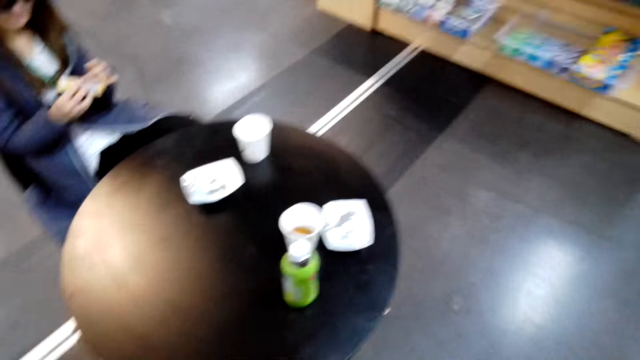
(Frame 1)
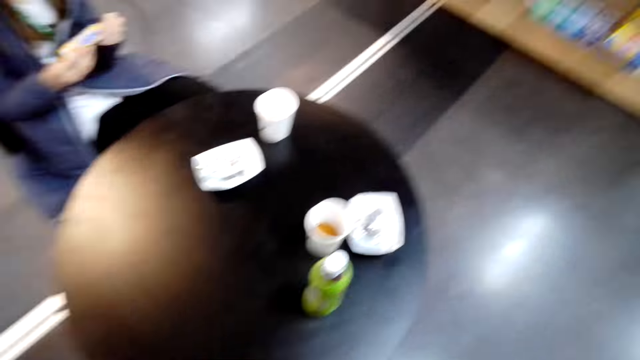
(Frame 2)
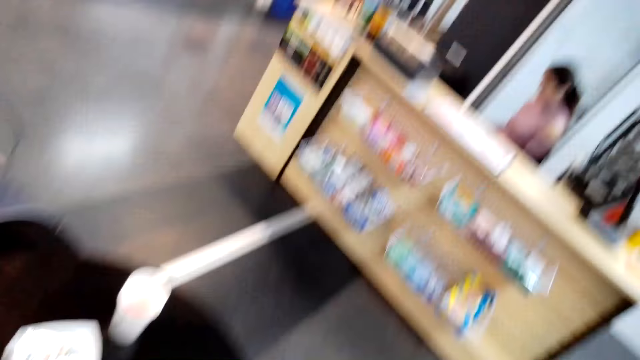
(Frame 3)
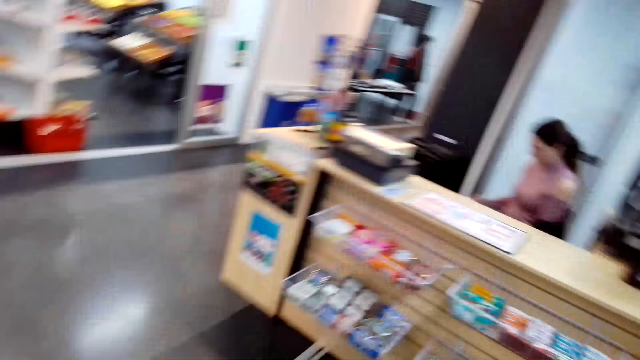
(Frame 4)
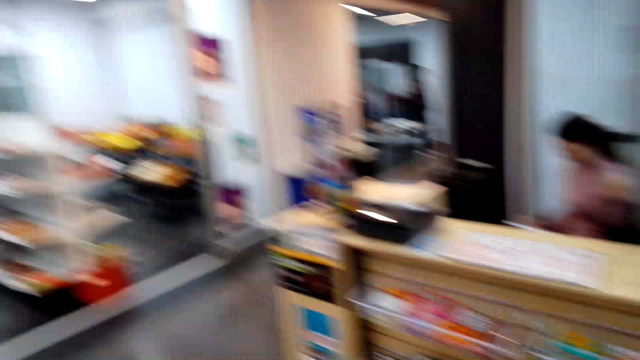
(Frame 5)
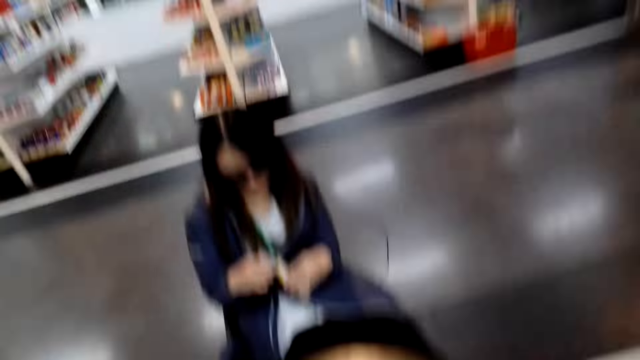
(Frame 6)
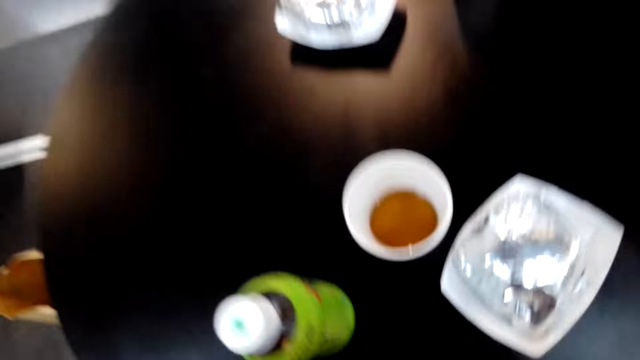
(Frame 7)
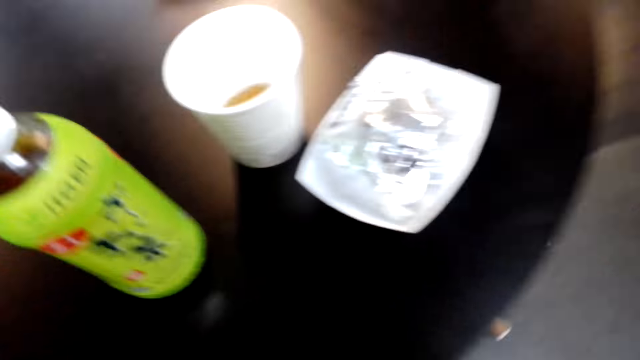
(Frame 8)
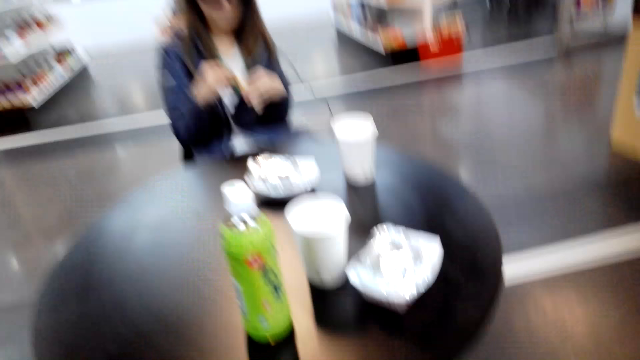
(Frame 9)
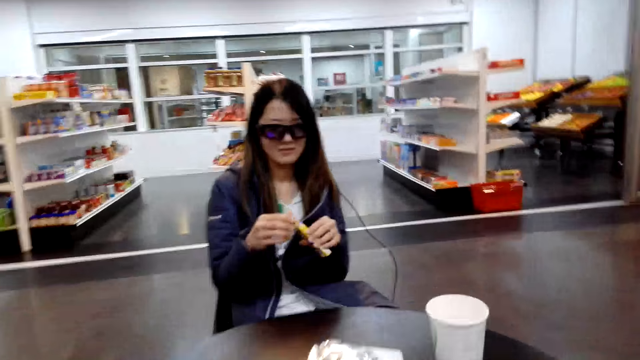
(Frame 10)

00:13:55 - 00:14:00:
The camera wearer pulls a chair. A lady sits at the desk. The camera wearer sits at the table.

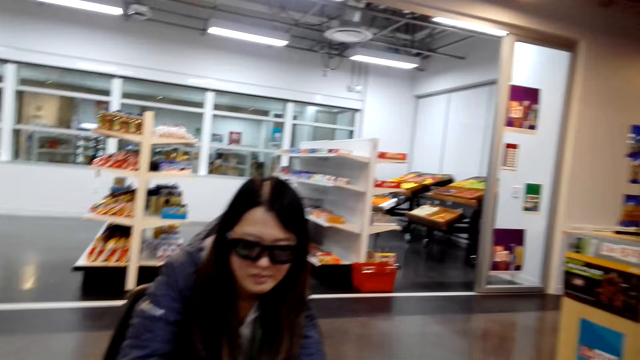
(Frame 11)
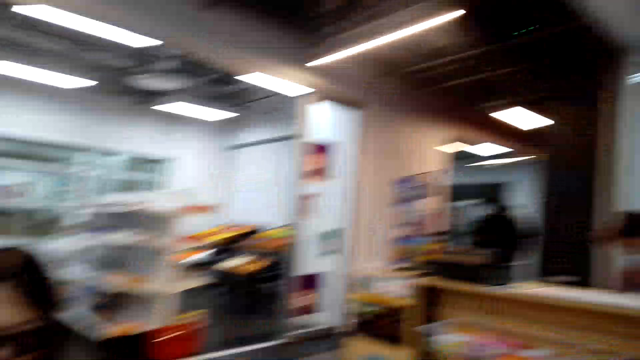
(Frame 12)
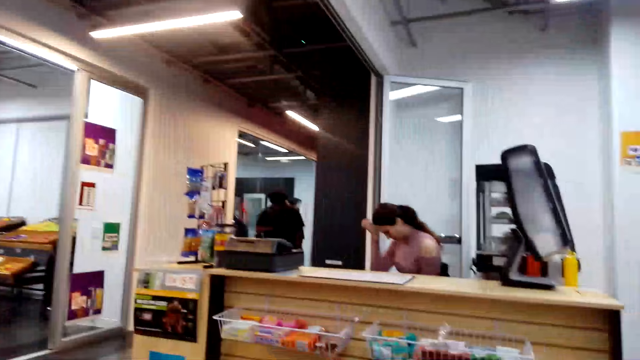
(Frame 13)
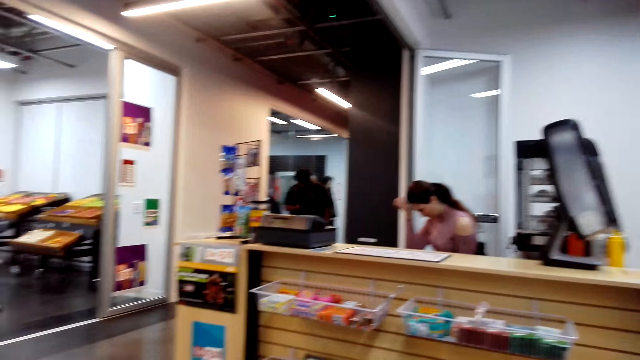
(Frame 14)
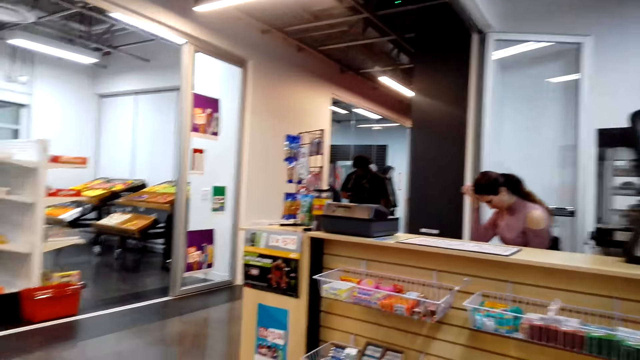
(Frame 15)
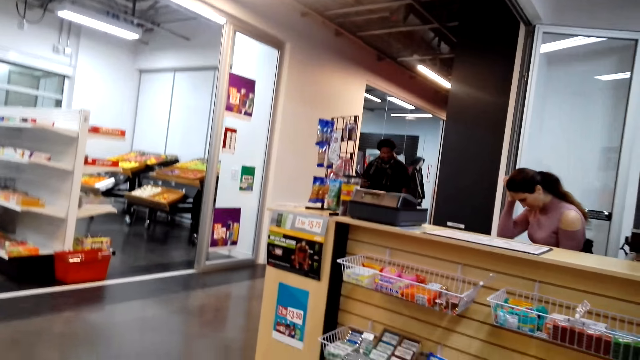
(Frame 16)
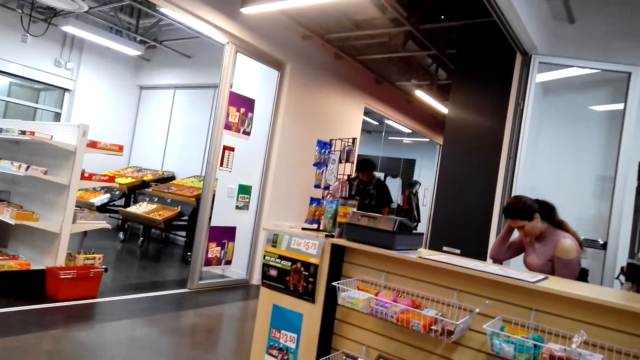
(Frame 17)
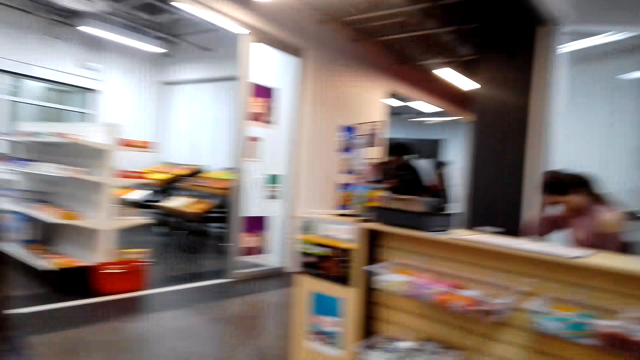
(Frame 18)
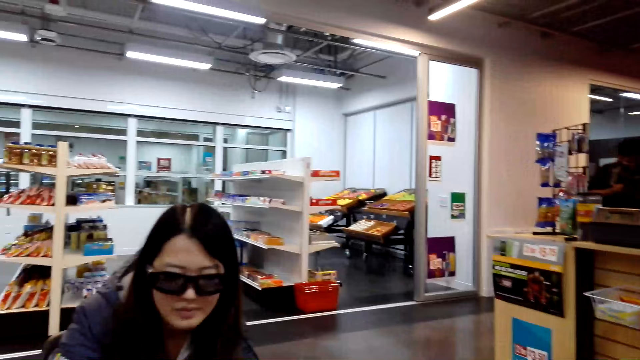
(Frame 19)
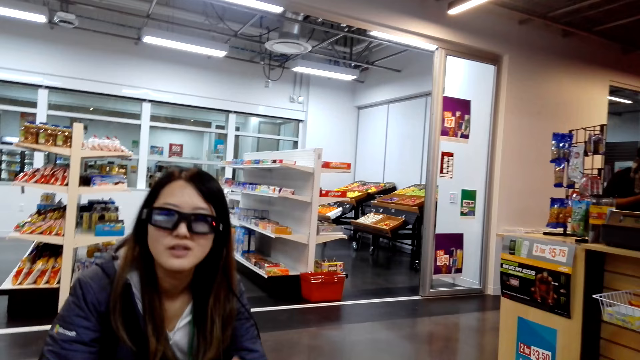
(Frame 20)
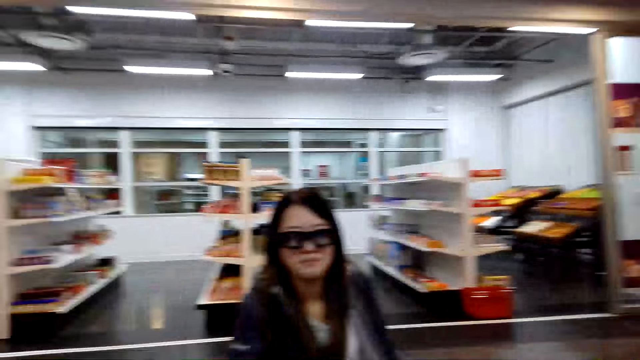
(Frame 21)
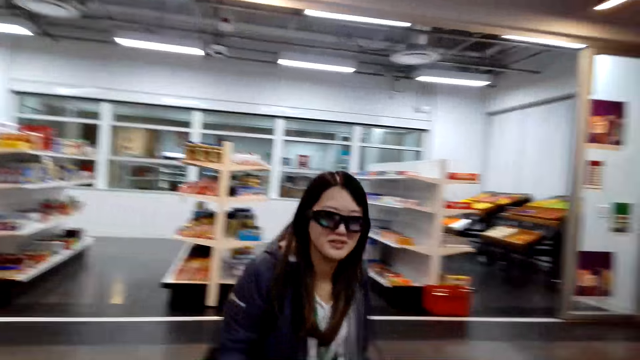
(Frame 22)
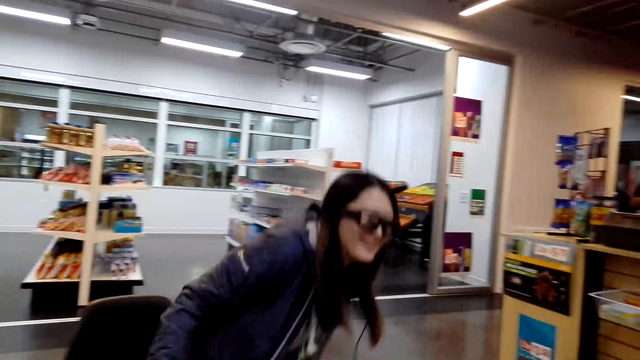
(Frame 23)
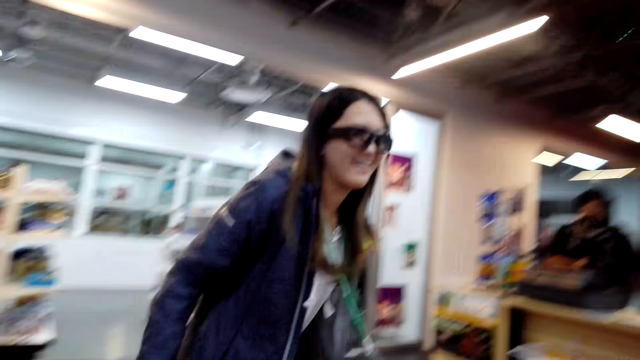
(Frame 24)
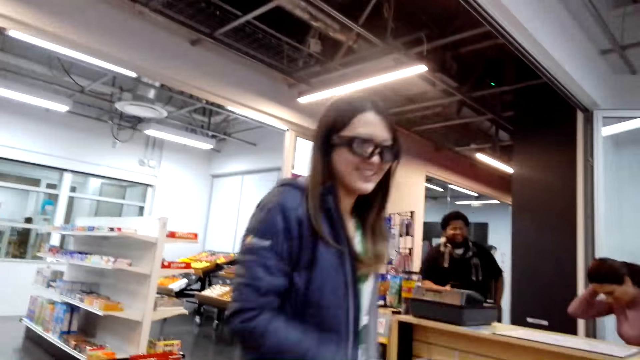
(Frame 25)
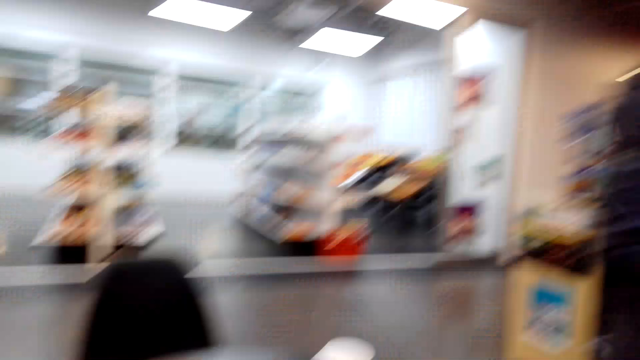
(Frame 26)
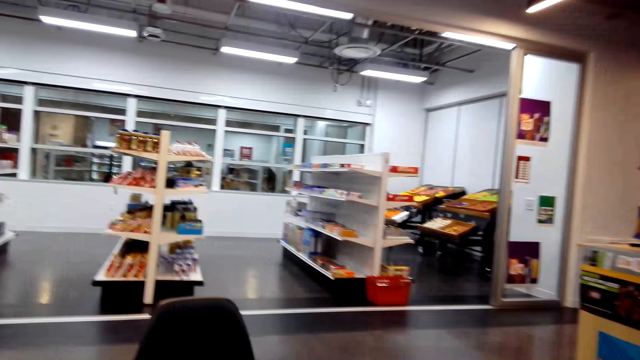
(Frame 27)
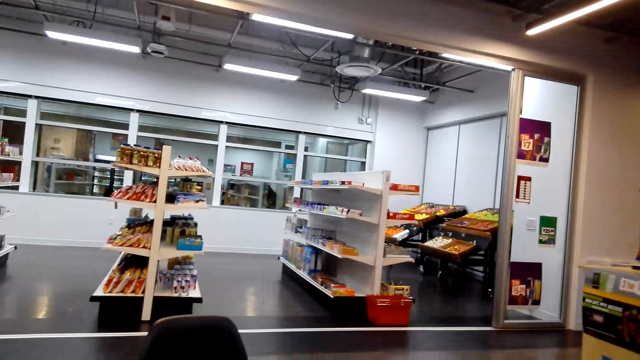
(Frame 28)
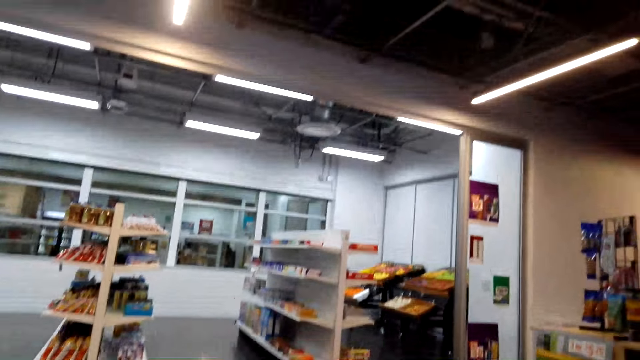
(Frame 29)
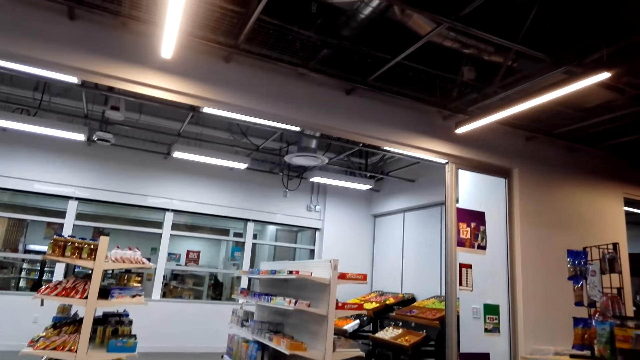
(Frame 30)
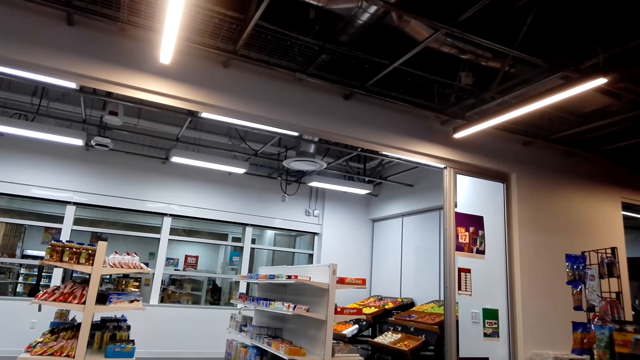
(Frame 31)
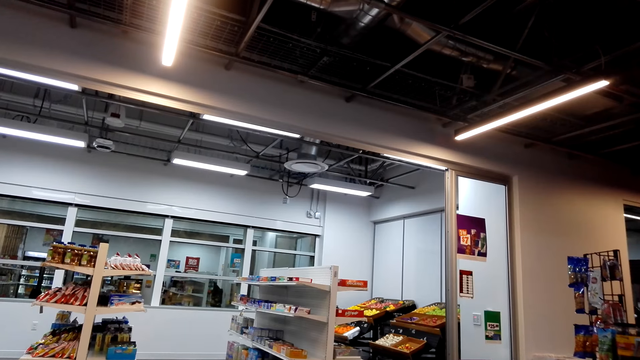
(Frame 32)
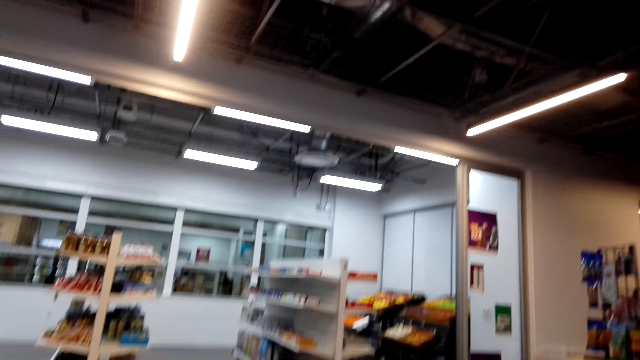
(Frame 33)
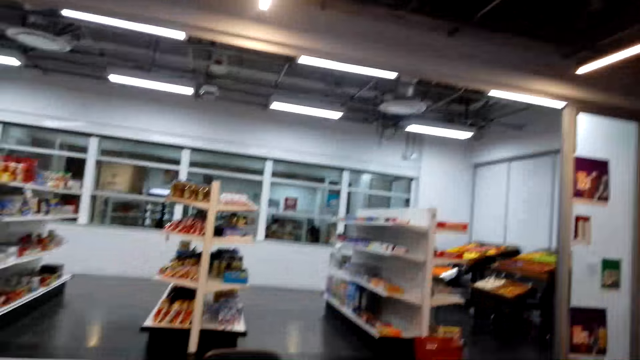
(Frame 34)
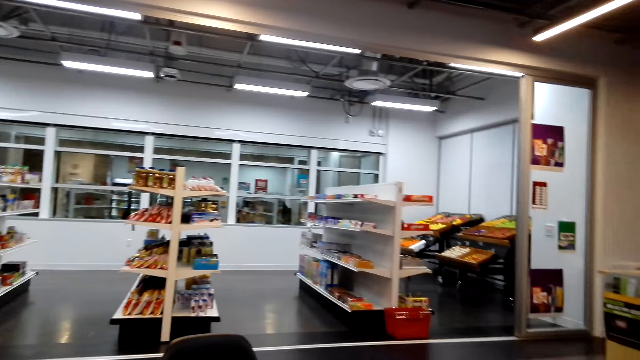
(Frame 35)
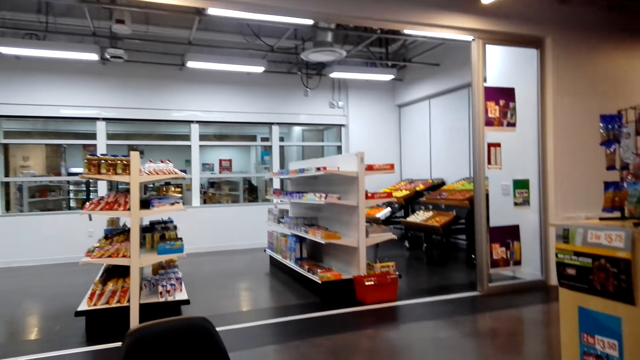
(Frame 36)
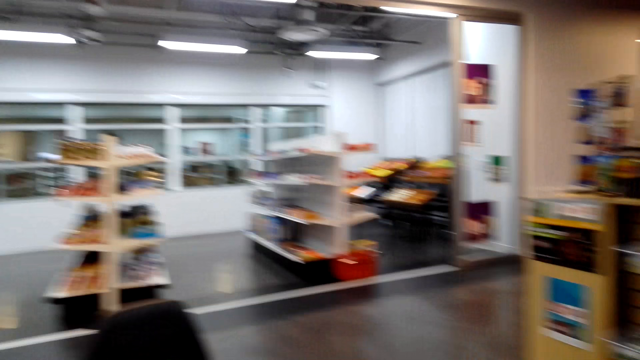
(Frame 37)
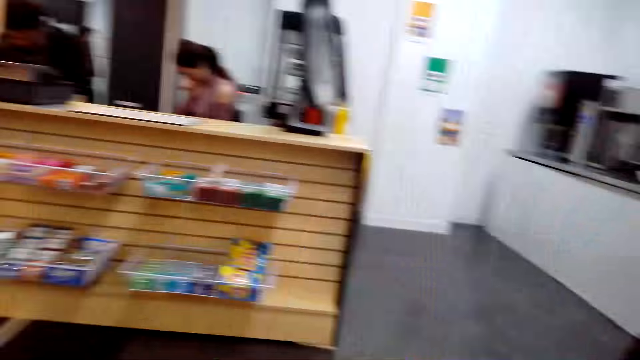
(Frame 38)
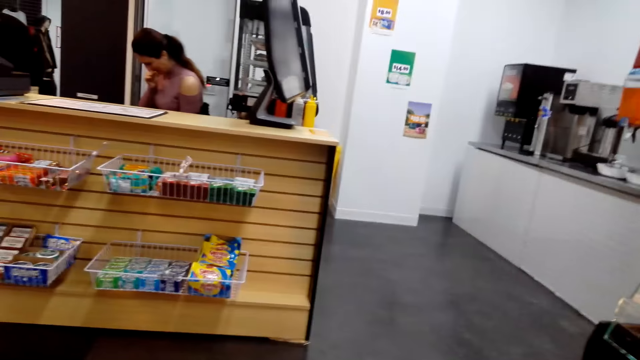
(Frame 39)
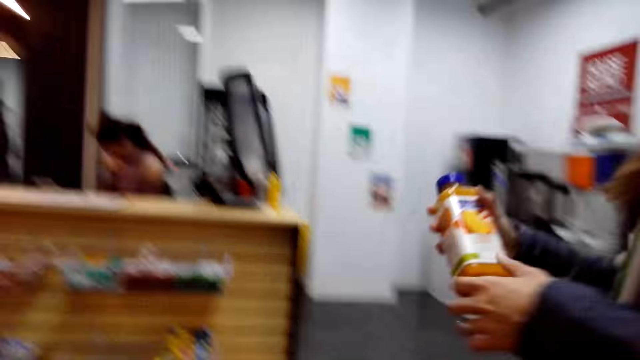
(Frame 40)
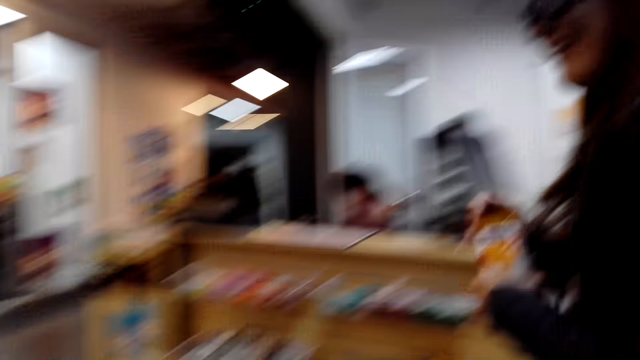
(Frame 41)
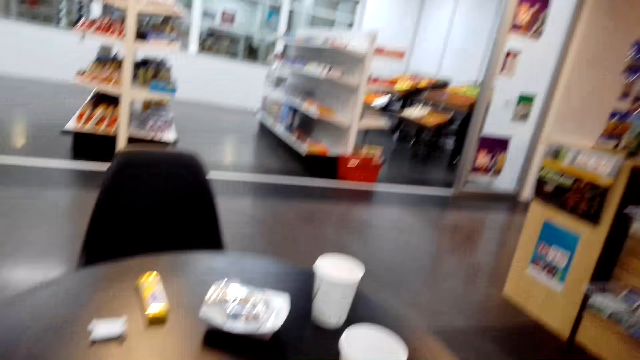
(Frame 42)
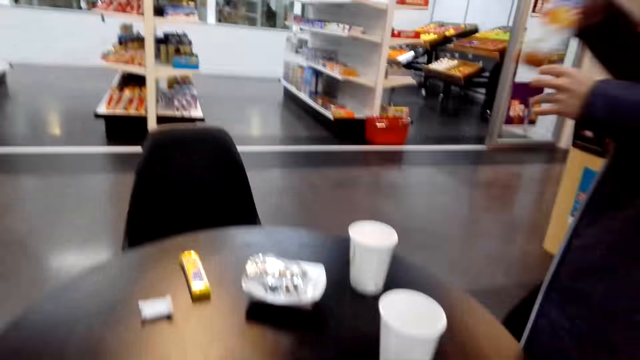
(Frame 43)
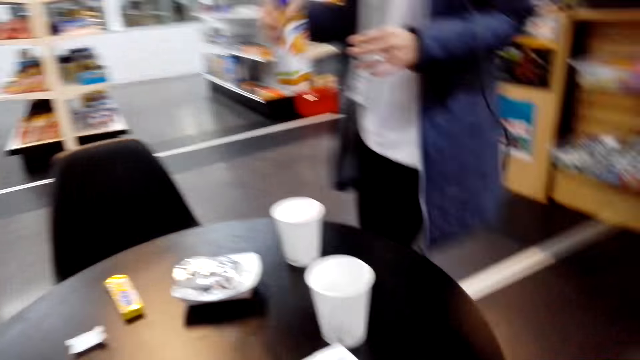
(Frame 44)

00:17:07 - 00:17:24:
The camera wearer looks around the store. A lady stands from the chair. The camera wearer speaks to the lady. The lady walks in the store. The lady holds a bottle of something. The lady walks to the table.
